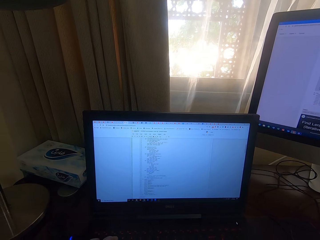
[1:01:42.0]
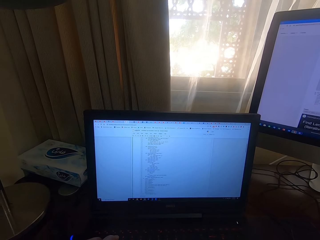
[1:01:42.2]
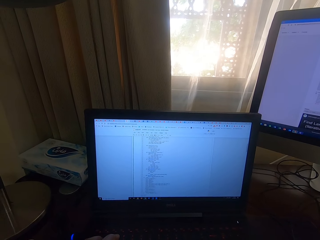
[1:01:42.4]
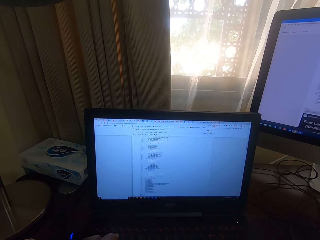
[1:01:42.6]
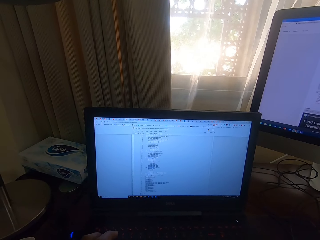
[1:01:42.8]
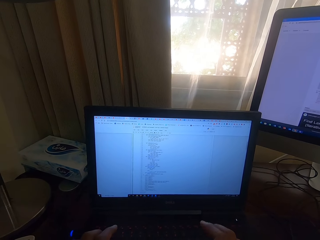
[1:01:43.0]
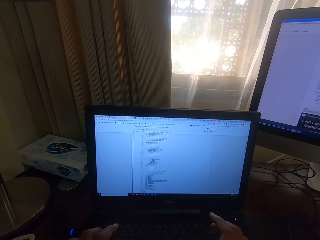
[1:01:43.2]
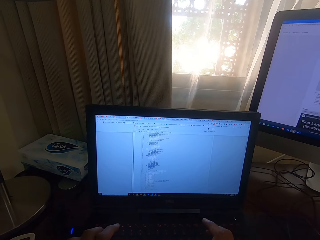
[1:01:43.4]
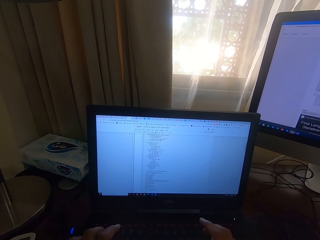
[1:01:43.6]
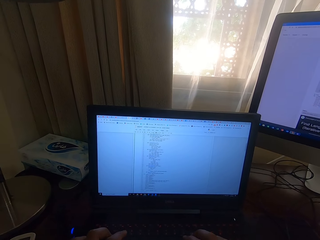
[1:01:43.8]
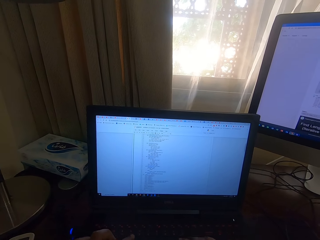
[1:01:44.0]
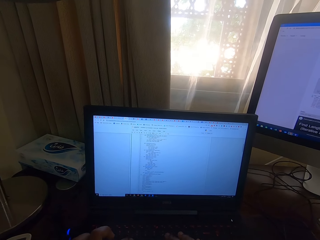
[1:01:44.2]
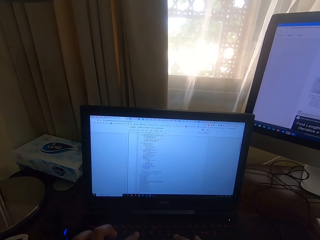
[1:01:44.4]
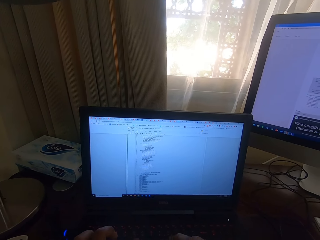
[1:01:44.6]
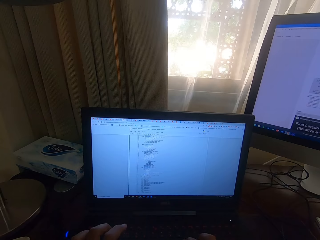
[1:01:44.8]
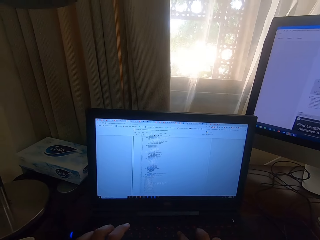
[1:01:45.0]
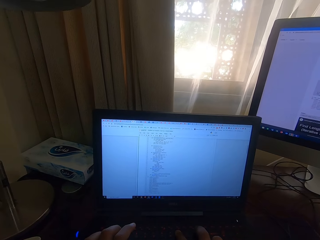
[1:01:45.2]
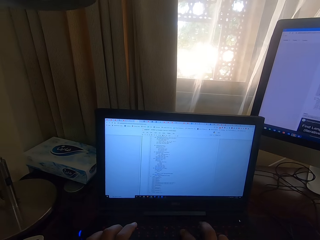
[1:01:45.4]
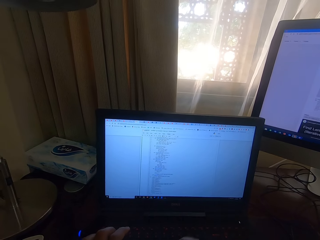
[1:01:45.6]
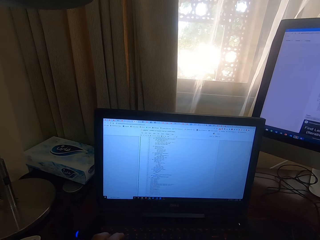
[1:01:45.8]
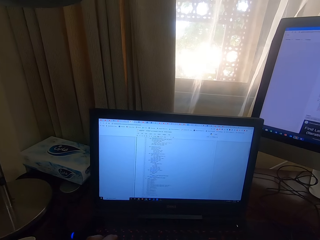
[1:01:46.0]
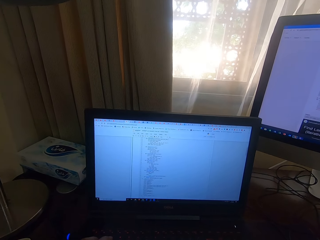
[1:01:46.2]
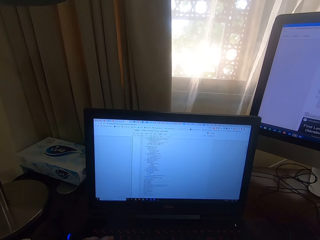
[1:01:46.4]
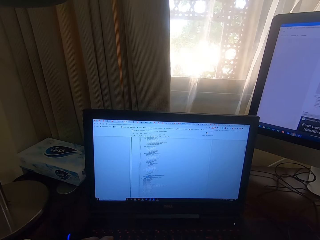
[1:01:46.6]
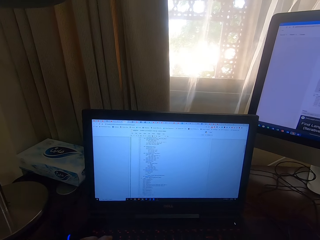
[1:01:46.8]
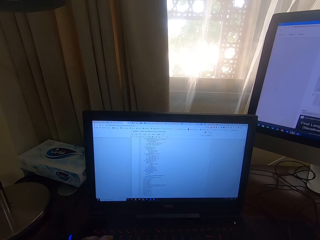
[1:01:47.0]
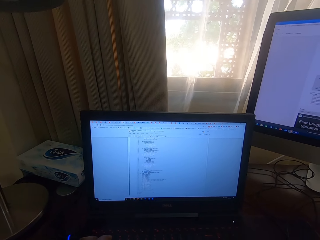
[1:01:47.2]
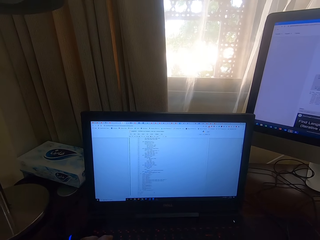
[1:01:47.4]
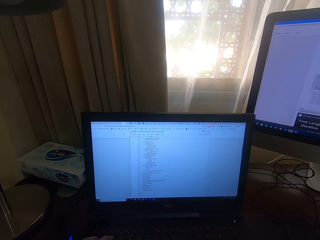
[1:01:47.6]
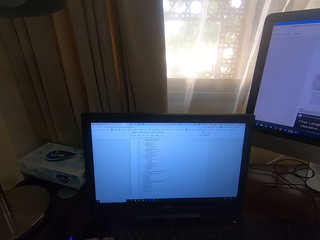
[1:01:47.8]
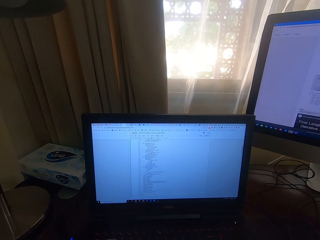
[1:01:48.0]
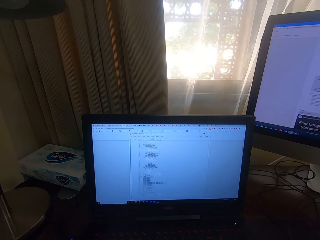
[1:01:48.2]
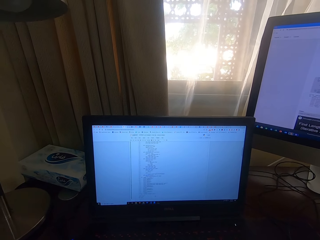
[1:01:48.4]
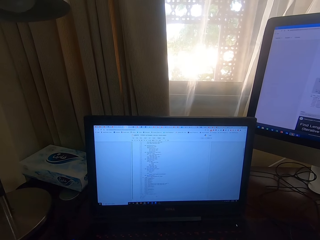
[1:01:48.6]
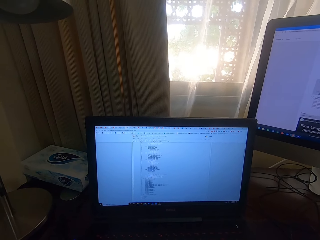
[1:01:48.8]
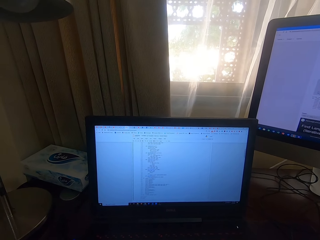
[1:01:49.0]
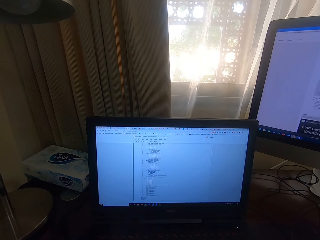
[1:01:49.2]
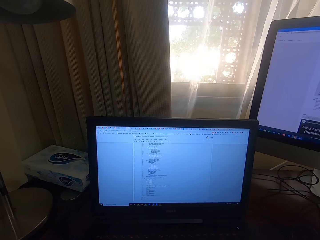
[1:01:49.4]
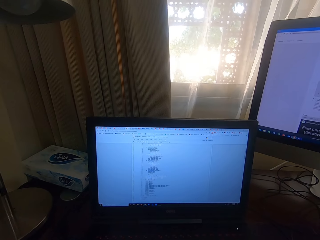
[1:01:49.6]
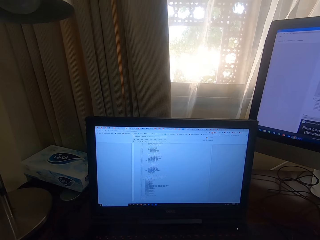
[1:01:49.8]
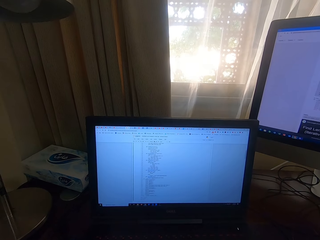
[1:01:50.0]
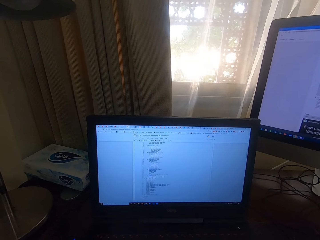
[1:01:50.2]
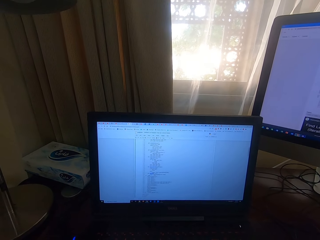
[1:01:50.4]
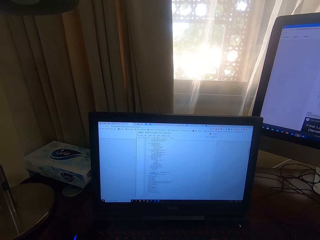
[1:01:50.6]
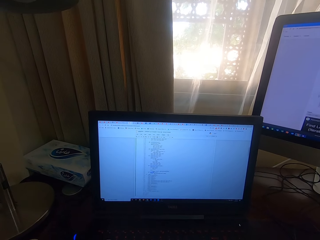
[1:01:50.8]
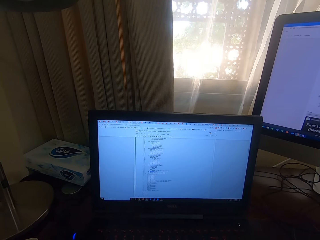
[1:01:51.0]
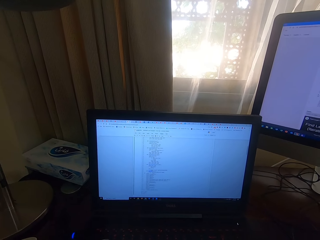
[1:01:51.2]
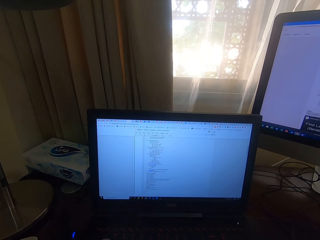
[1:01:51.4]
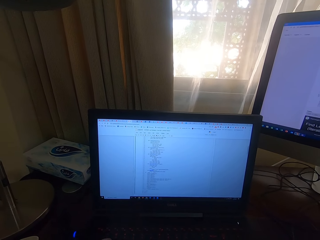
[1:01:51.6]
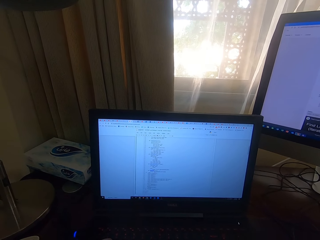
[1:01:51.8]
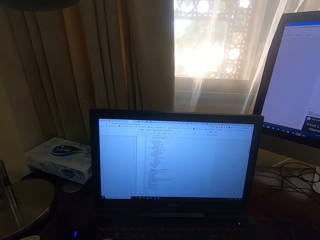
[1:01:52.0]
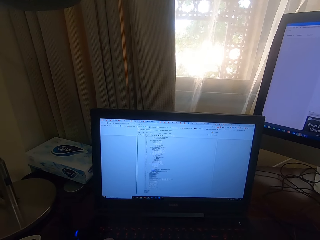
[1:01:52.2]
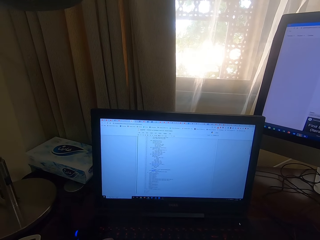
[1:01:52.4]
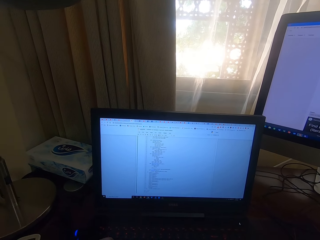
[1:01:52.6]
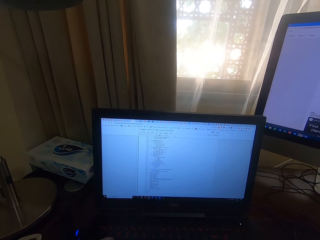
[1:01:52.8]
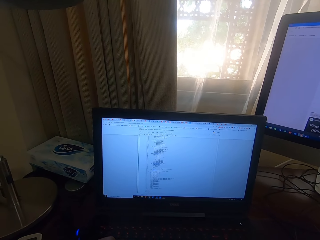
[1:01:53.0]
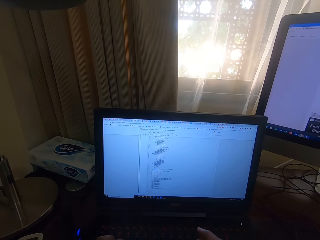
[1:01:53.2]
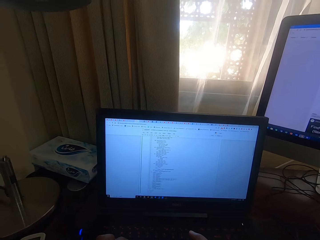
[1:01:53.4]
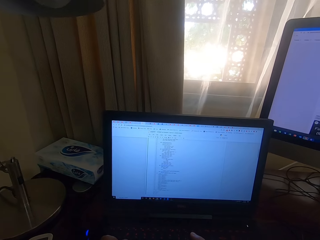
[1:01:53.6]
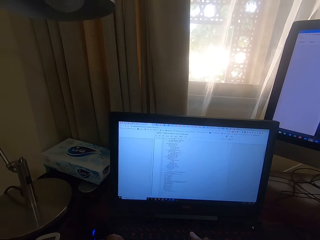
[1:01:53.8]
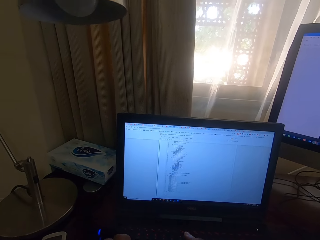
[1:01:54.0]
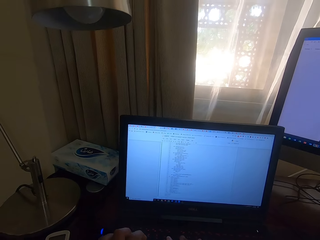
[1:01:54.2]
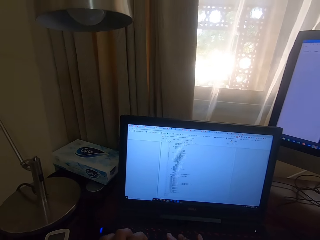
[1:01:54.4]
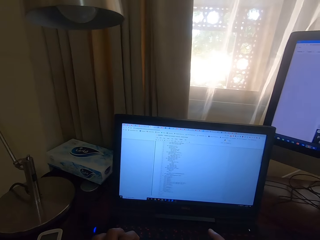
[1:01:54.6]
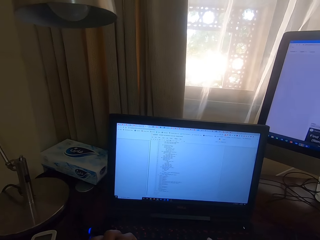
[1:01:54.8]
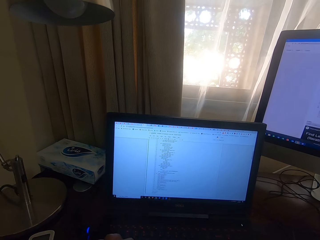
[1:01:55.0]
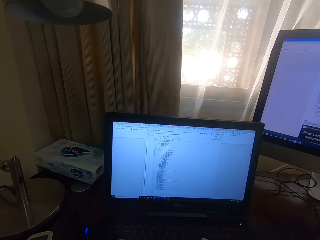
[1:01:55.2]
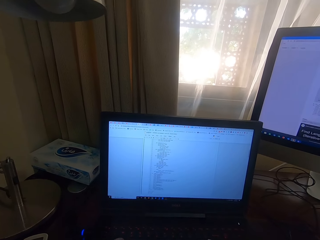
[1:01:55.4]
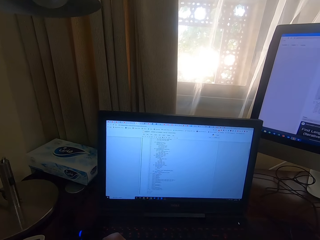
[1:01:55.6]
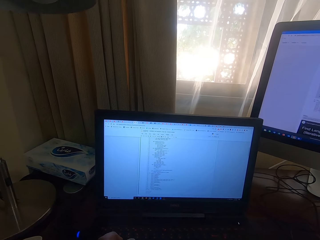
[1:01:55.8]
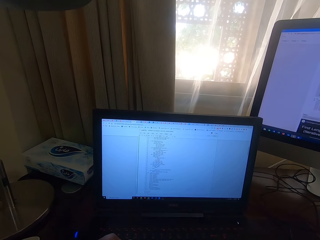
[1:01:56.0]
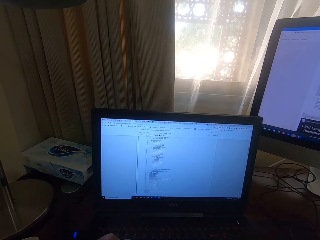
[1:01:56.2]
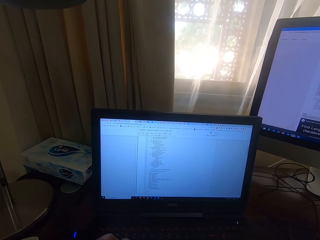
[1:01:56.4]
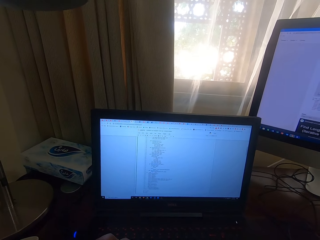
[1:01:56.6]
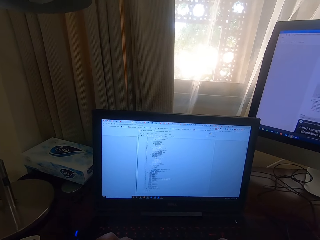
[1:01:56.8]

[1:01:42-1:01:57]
The camera wearer looks at the laptop. They type on the laptop.

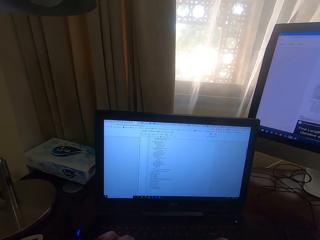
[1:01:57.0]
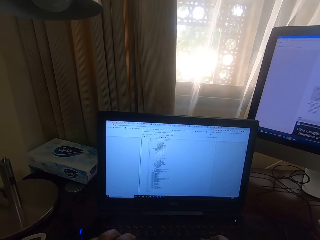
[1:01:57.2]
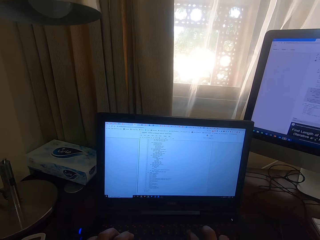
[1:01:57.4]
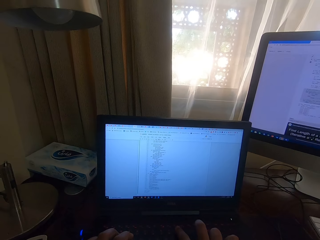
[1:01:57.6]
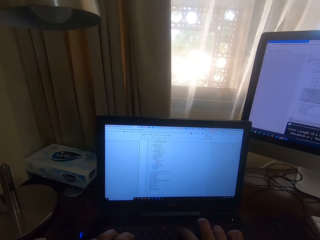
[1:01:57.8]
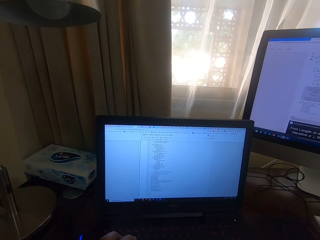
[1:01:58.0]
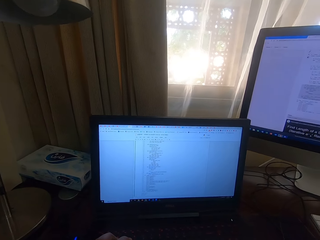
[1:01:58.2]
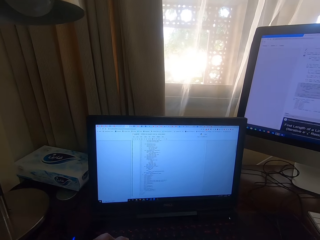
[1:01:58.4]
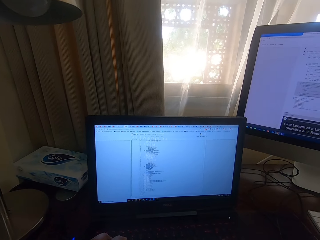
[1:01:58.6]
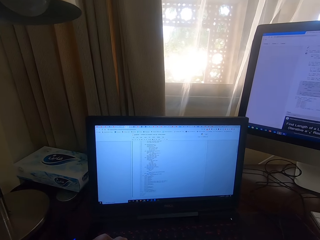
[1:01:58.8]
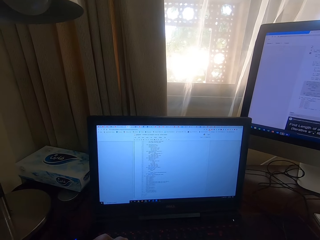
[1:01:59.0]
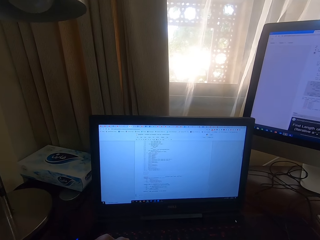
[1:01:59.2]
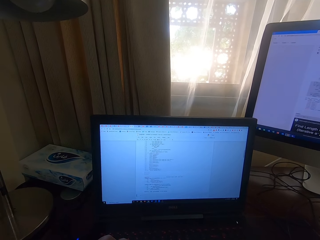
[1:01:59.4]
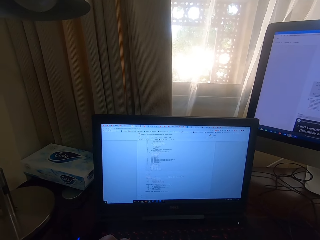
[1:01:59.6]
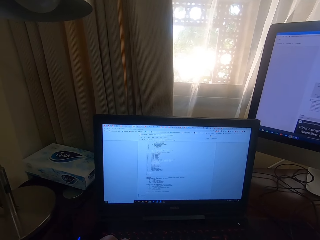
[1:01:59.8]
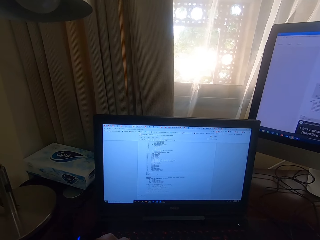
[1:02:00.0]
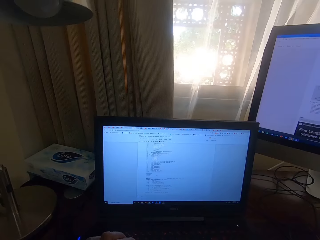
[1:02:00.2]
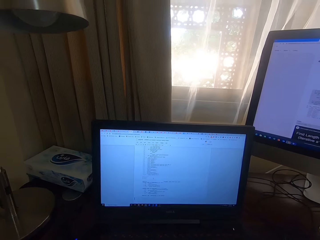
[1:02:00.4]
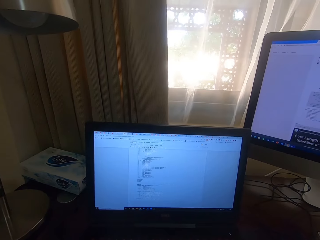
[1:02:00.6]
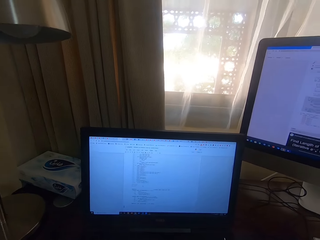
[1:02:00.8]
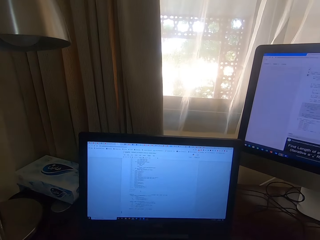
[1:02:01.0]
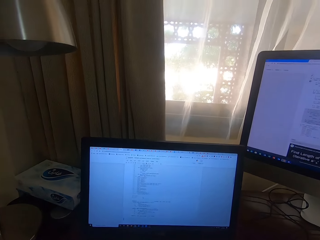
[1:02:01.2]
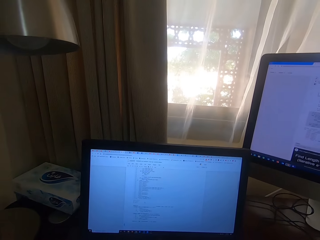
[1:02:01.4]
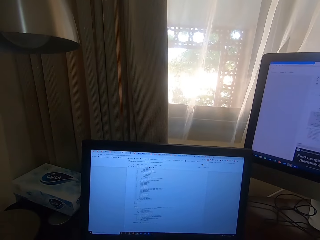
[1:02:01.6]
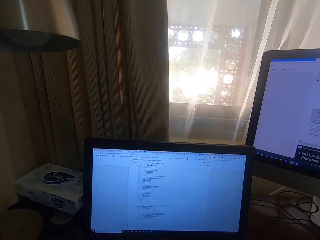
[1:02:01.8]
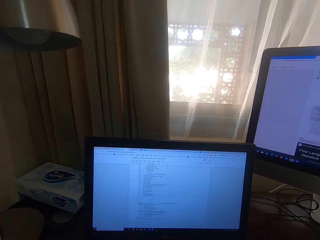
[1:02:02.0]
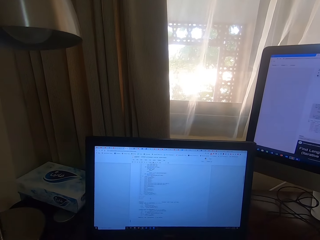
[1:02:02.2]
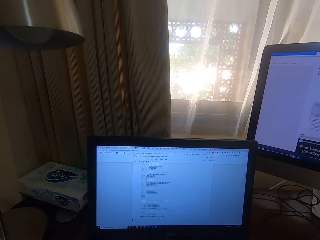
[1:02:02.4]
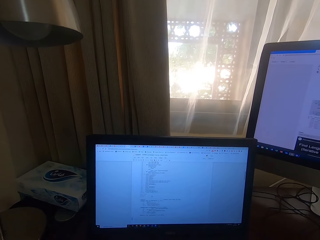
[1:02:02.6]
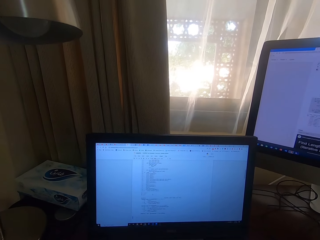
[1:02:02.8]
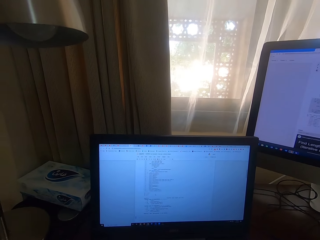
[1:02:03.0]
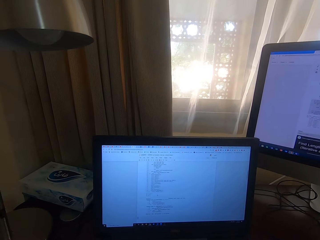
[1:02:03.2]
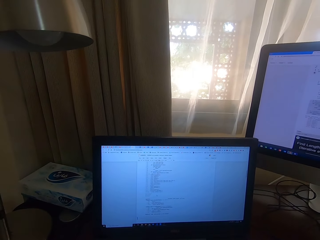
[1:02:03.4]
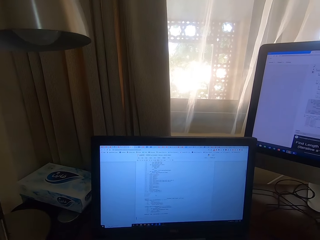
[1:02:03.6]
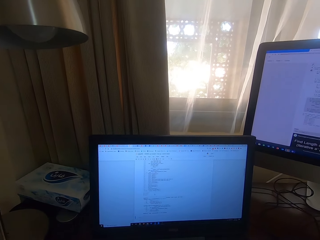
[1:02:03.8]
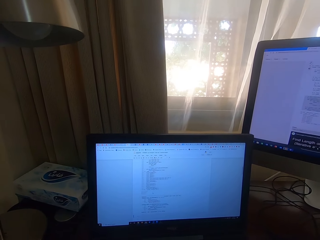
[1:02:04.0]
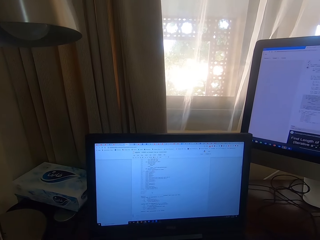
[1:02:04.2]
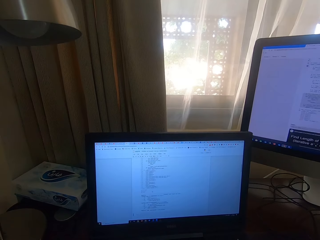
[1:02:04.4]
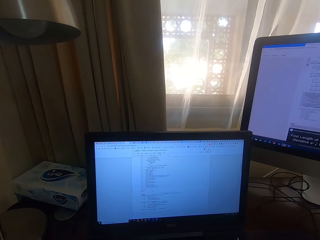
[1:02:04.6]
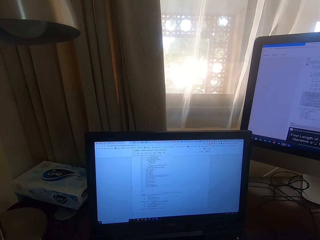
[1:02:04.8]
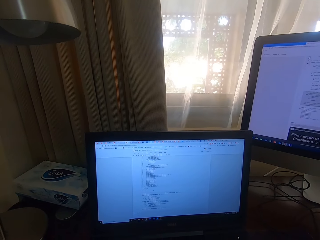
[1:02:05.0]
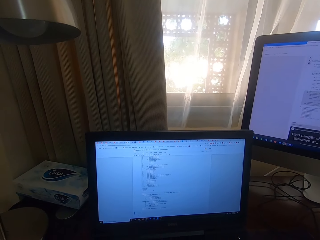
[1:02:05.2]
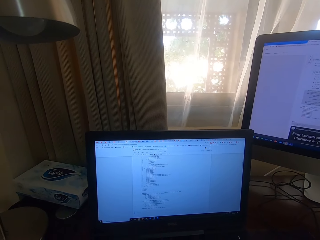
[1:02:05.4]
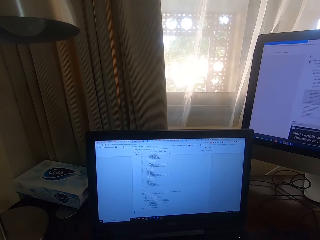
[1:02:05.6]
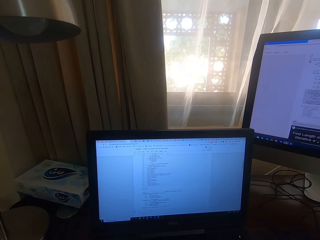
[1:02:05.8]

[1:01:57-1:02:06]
The camera wearer looks at the laptop.
